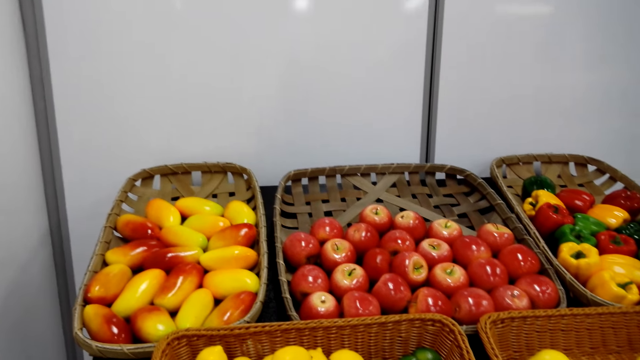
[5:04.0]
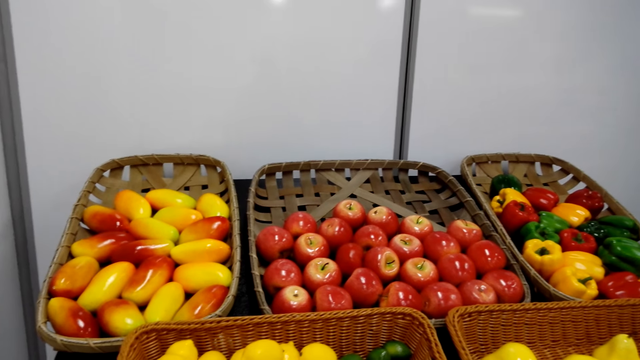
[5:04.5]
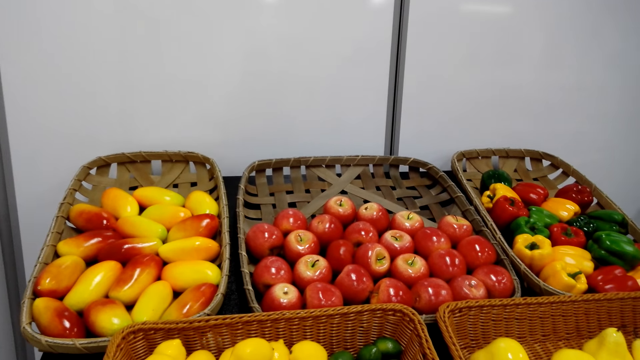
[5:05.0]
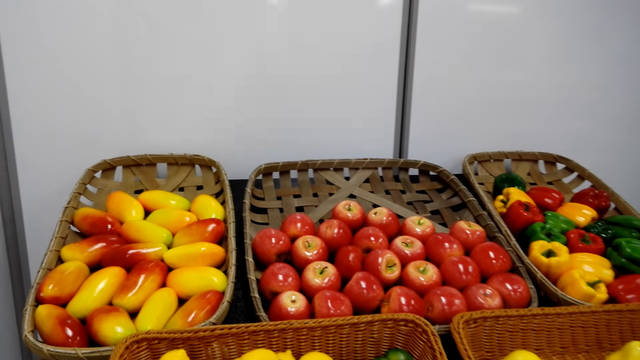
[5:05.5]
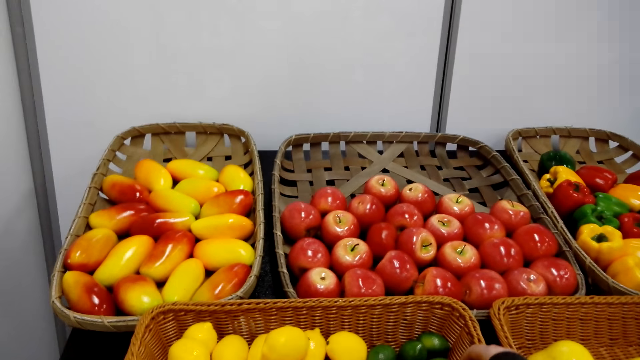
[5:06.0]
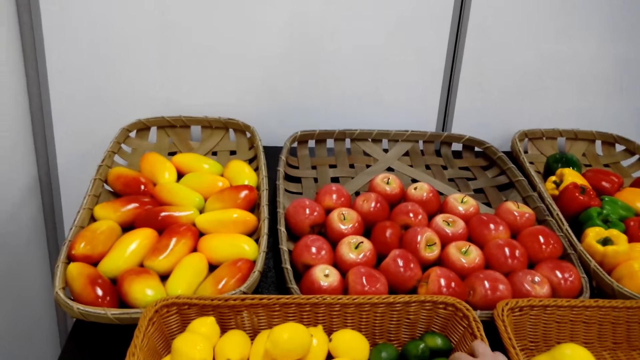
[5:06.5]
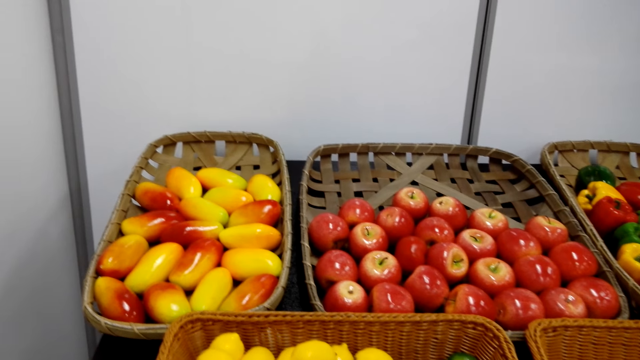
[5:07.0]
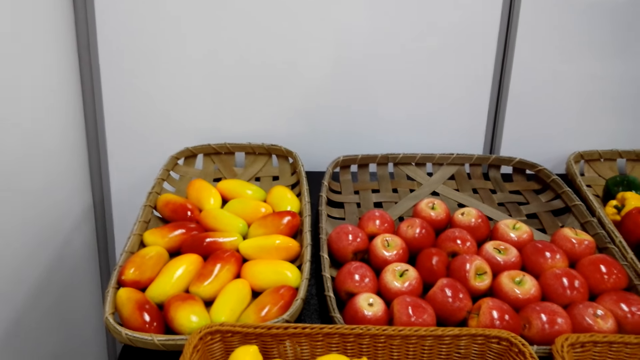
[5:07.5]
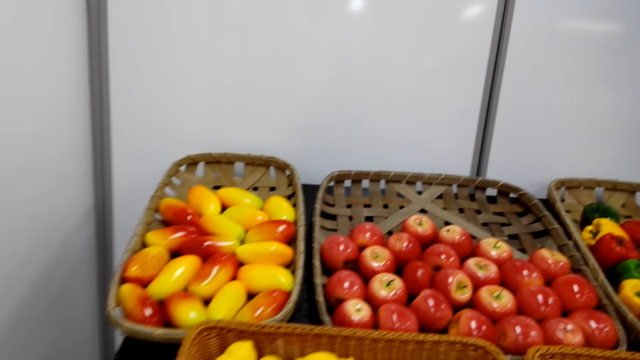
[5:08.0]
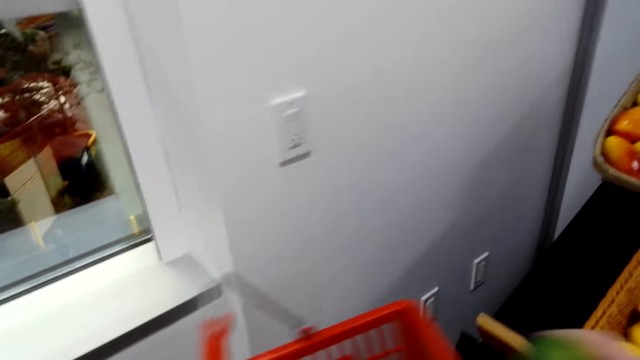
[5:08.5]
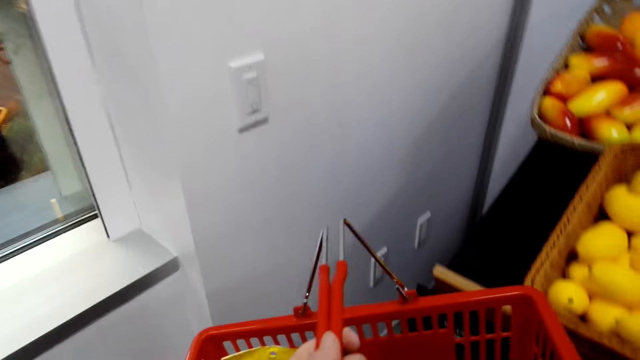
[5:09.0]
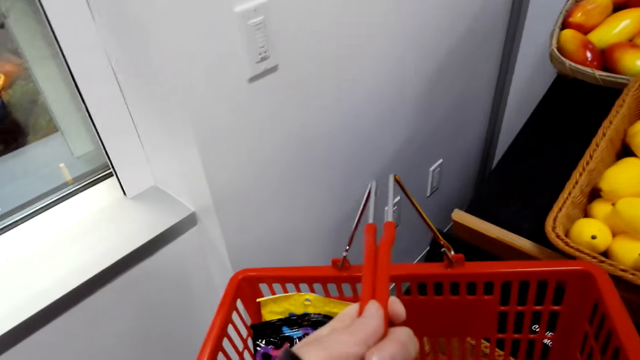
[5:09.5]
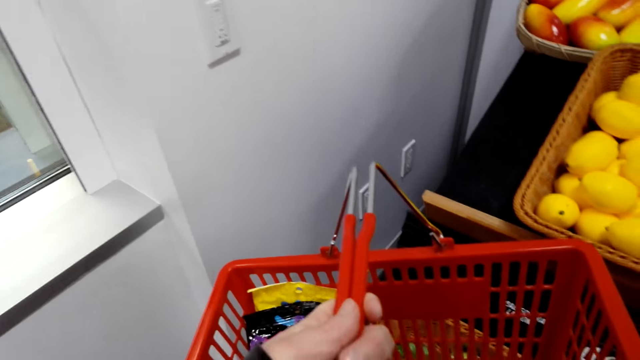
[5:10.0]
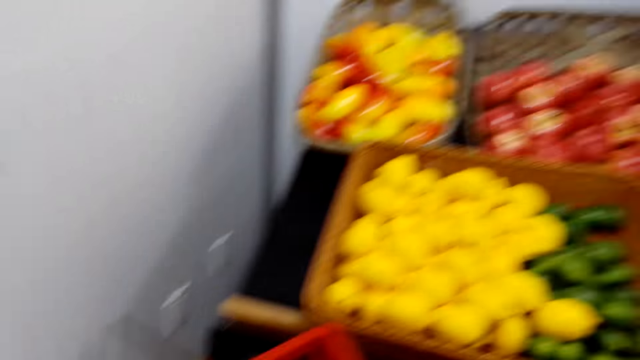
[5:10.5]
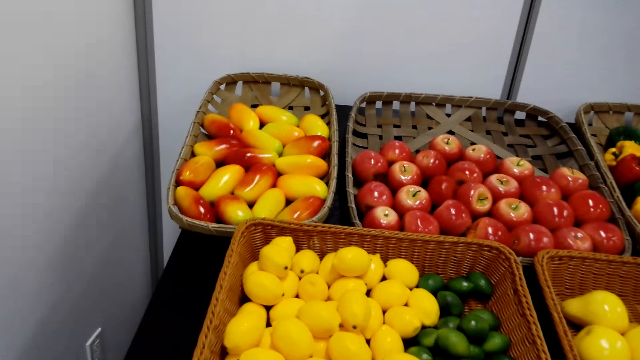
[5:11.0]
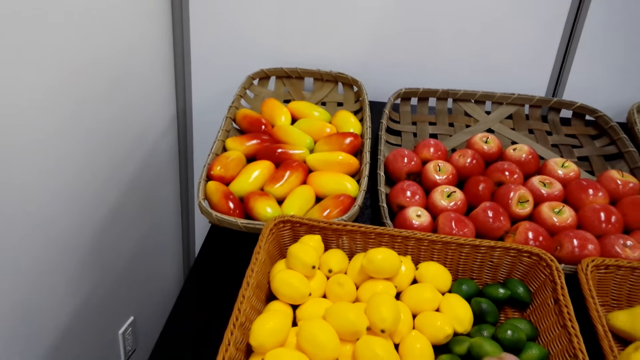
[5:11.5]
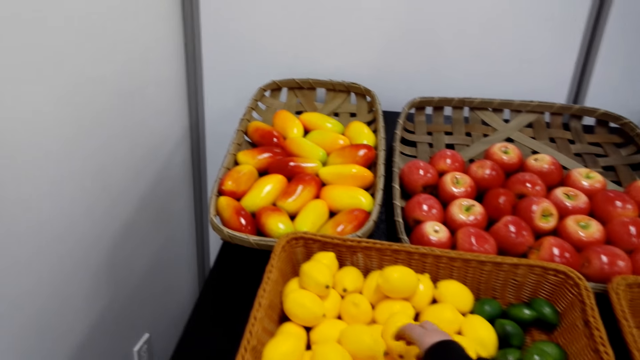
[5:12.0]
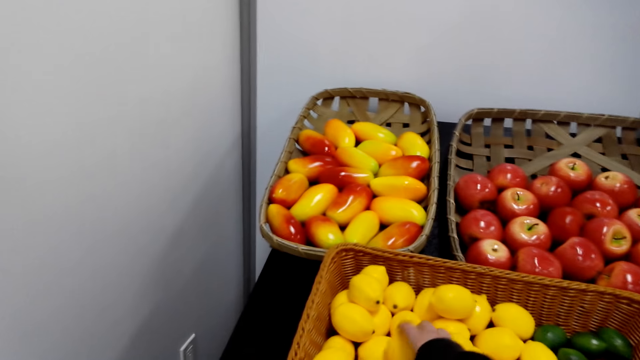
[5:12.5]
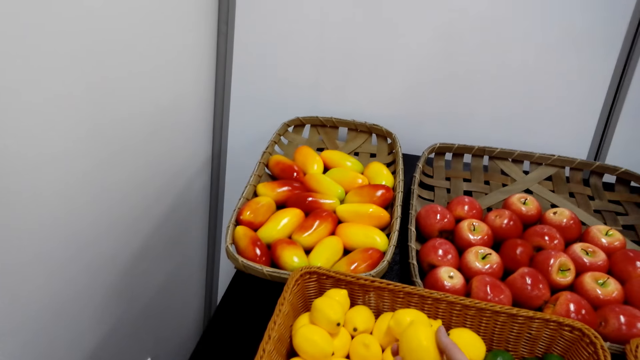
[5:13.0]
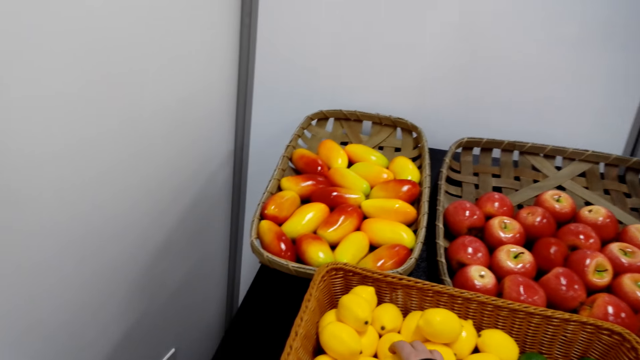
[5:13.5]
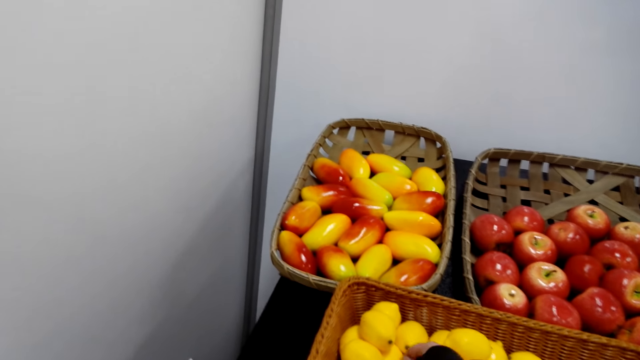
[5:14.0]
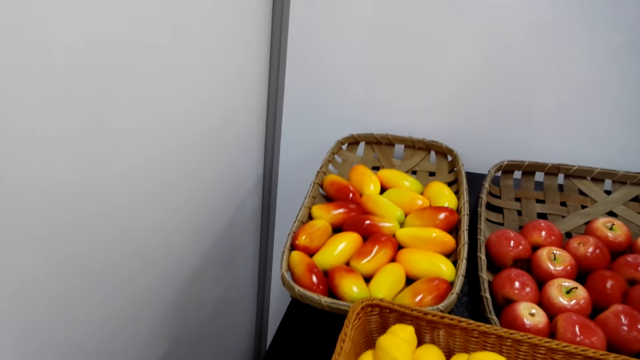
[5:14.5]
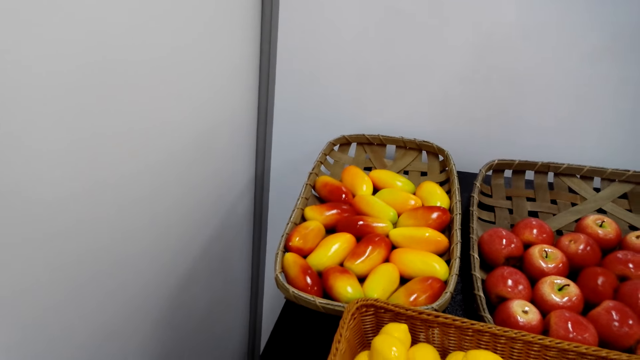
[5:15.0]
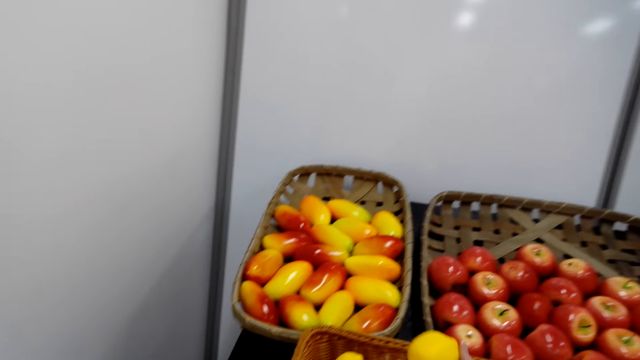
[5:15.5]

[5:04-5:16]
The camera wearer picks up mangoes from a casket. They carry the casket. They pick up mangoes from the casket.

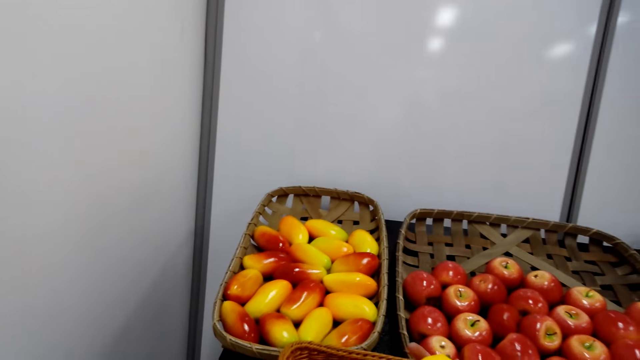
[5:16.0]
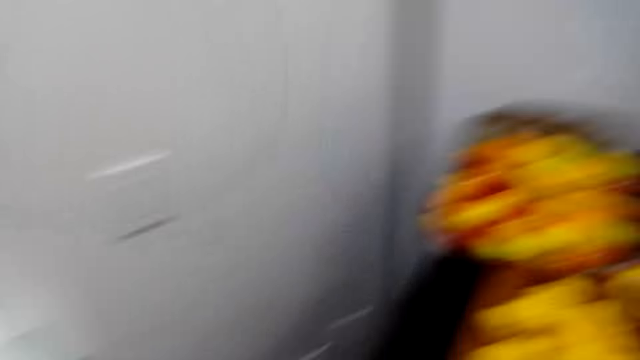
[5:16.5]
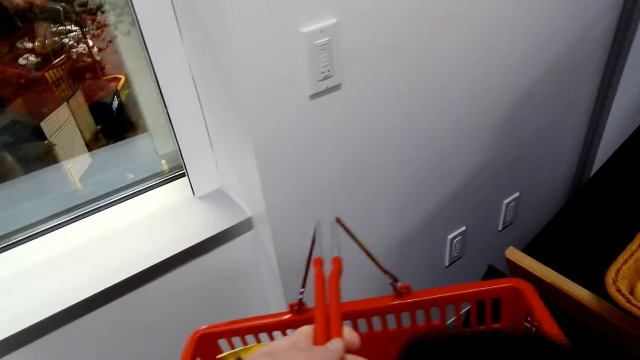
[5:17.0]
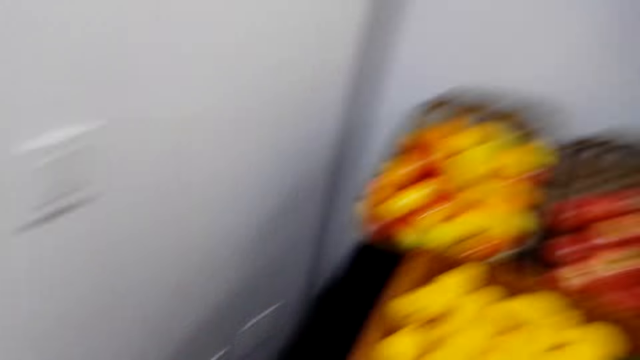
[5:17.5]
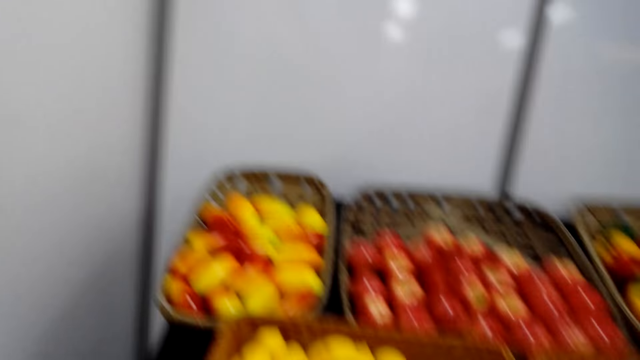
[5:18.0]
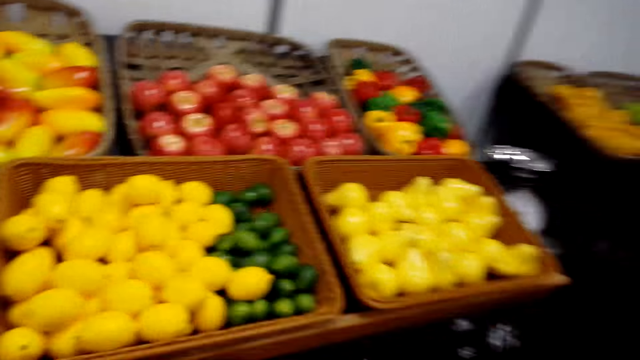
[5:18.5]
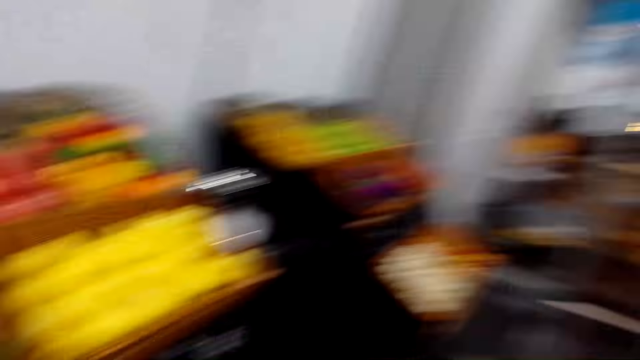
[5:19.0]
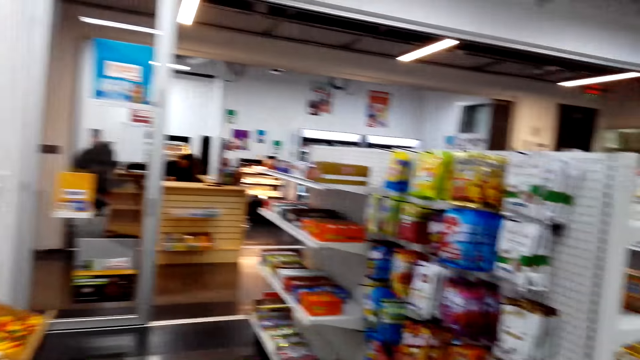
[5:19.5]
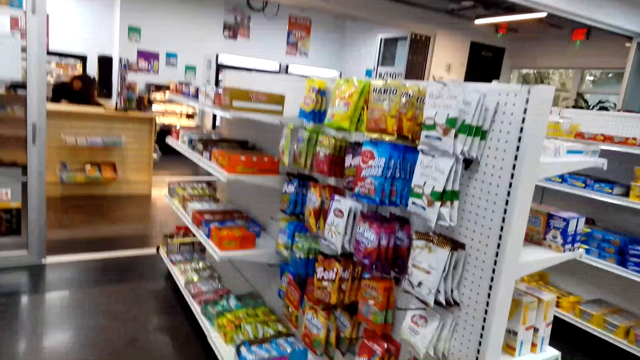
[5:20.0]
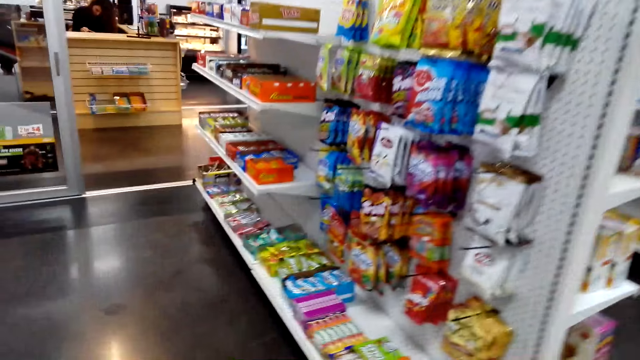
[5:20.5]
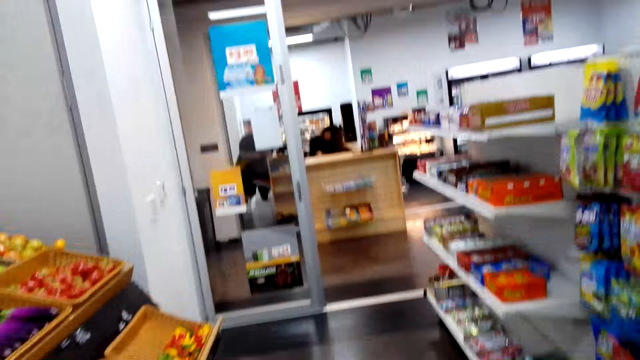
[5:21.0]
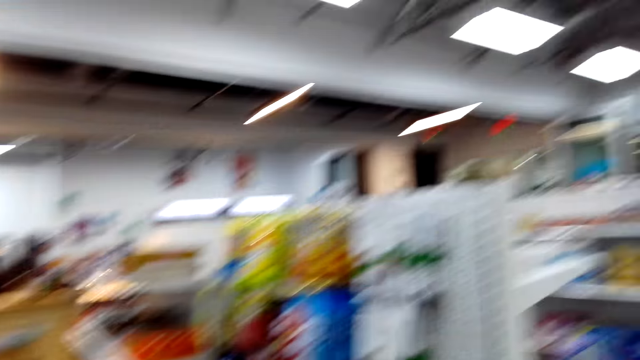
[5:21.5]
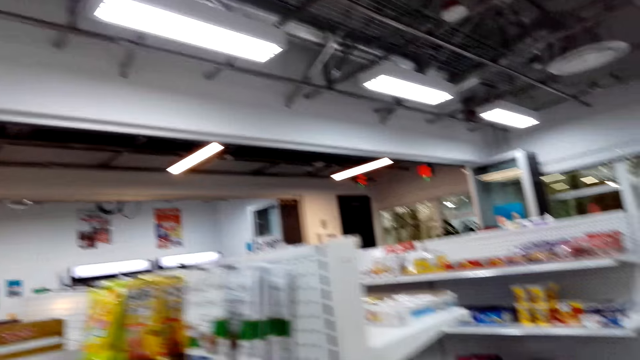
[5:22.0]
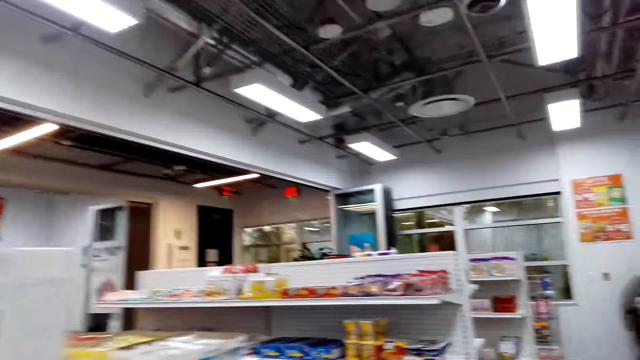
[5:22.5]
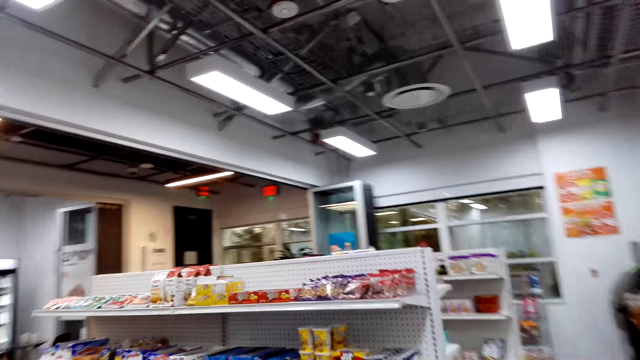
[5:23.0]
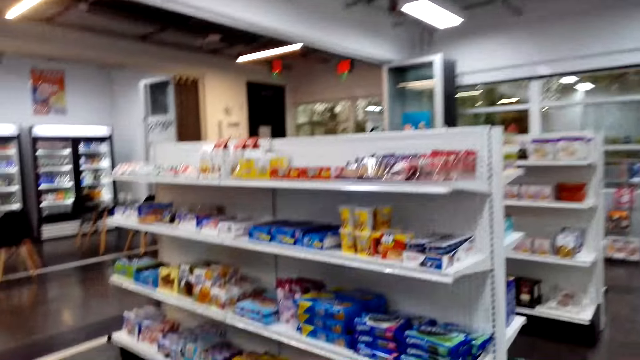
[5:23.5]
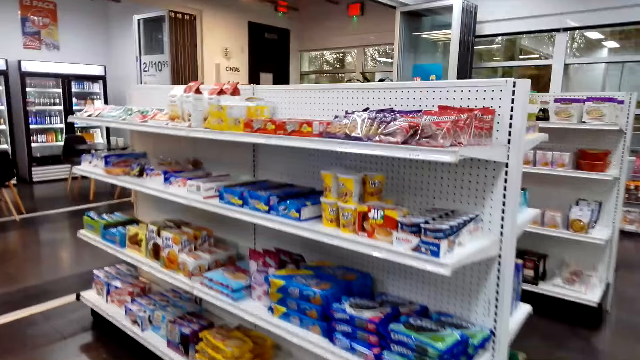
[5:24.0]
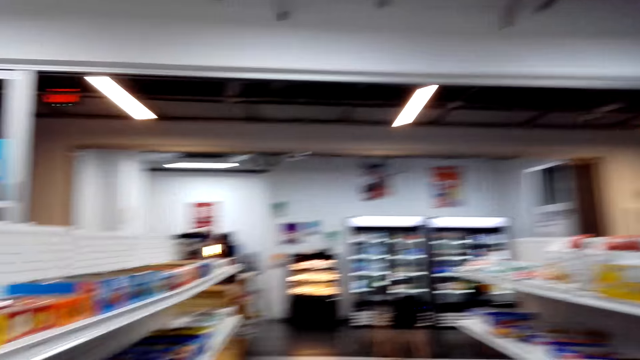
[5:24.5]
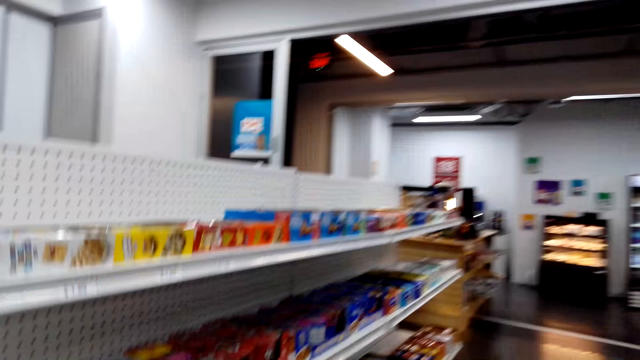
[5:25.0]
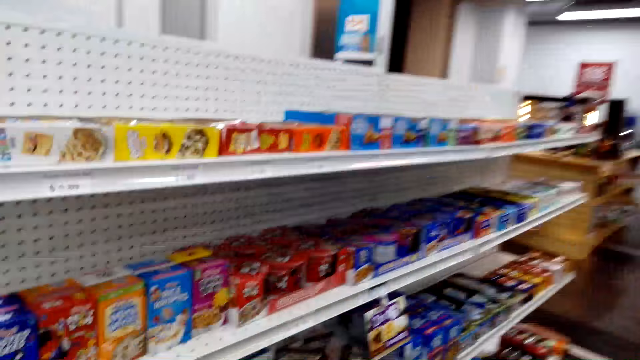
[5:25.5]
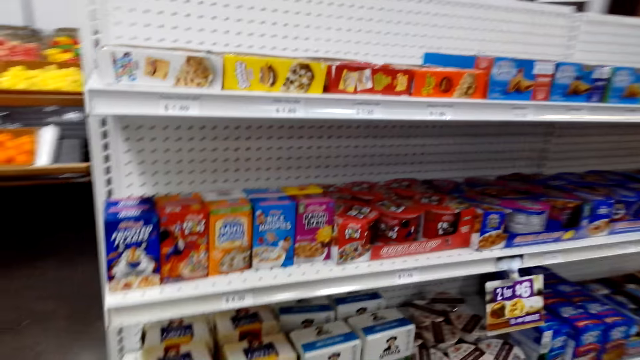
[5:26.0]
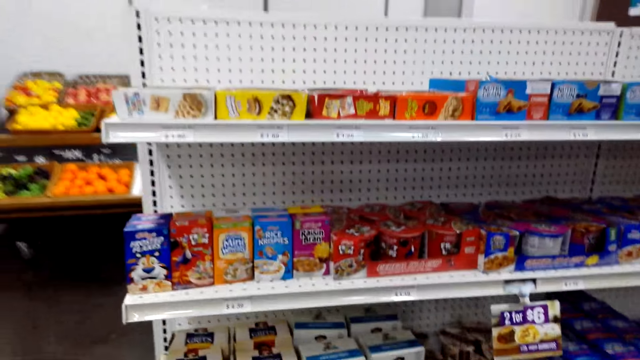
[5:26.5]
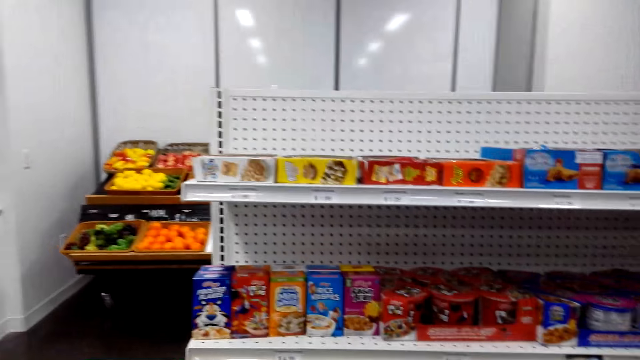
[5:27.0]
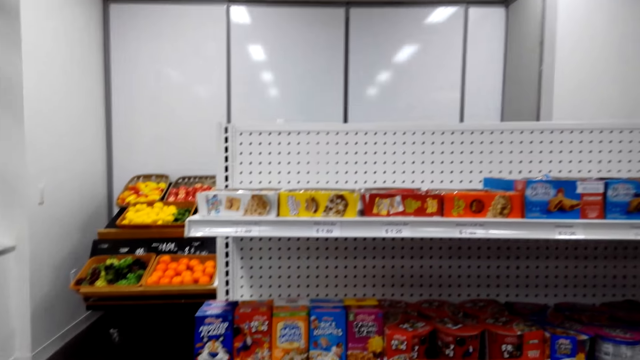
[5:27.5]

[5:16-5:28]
The camera wearer puts the mangoes on a casket. They walk around the supermarket.
